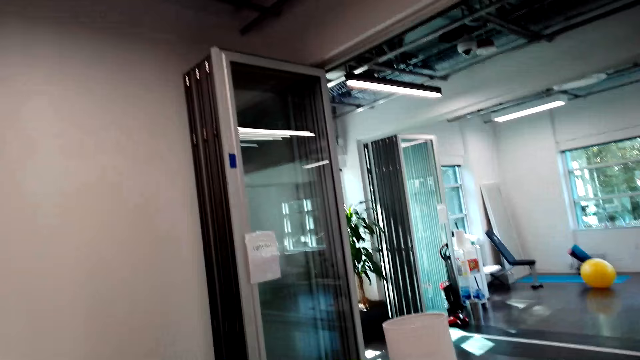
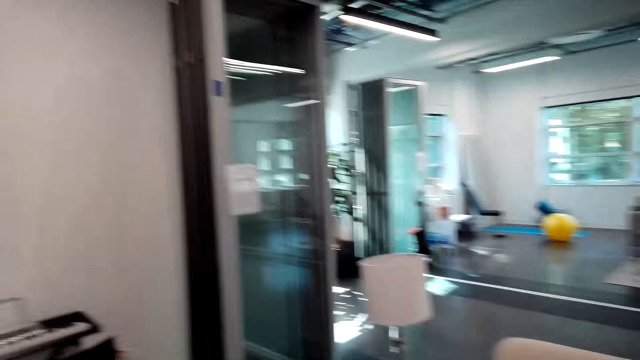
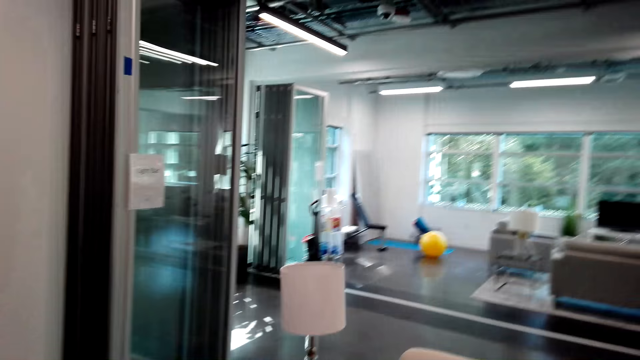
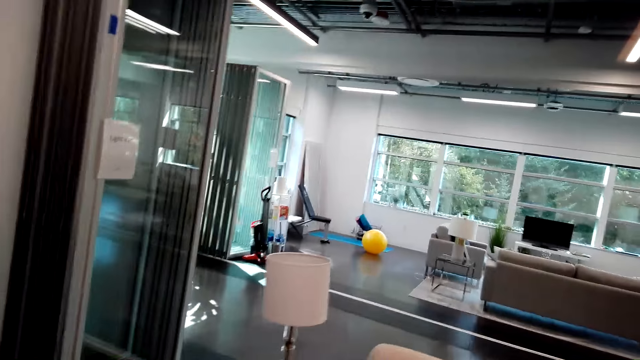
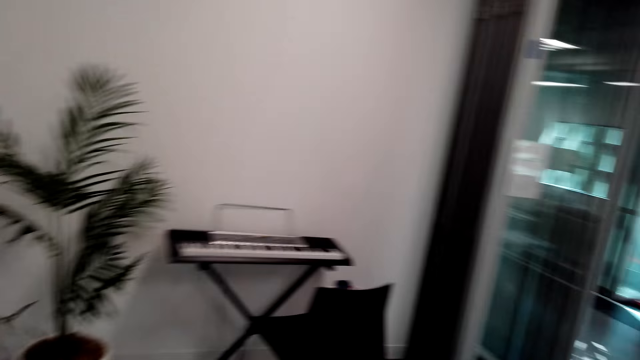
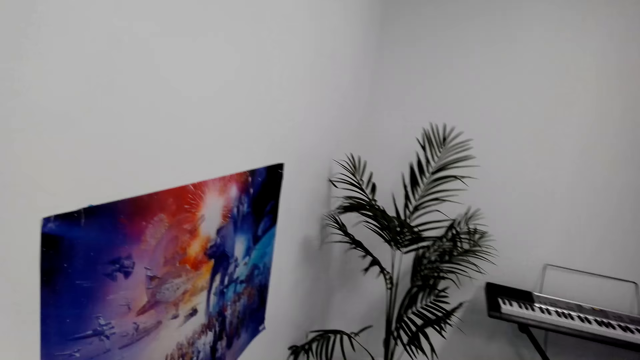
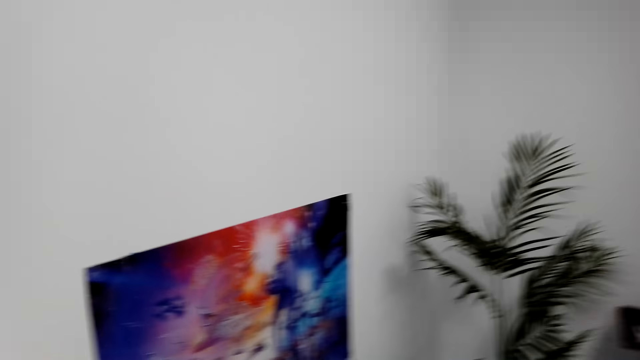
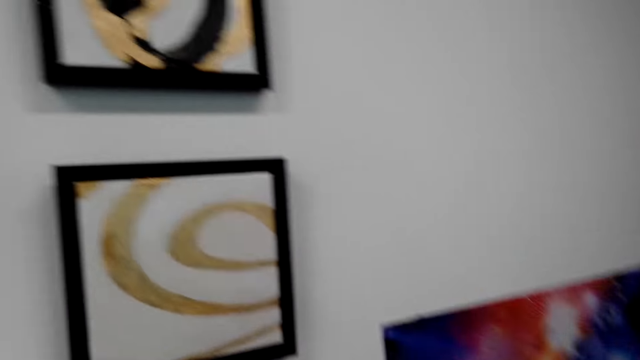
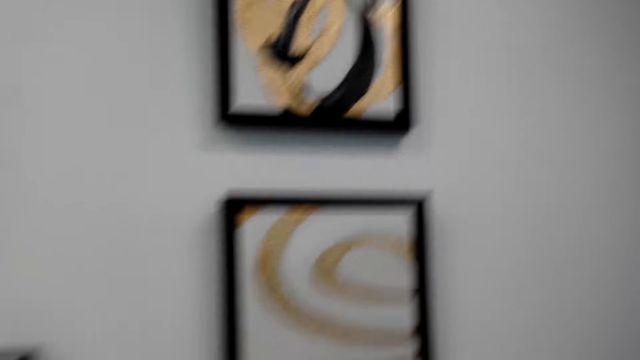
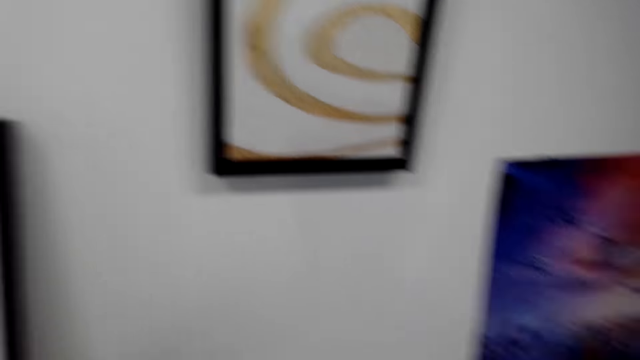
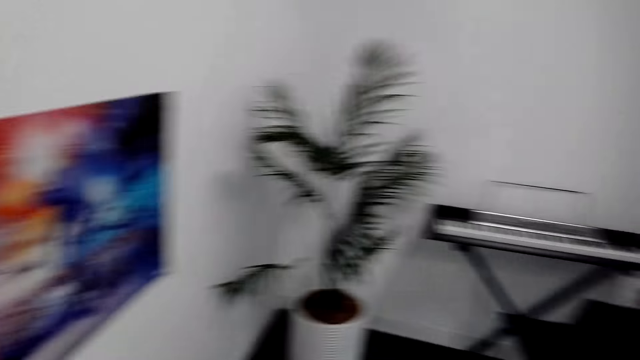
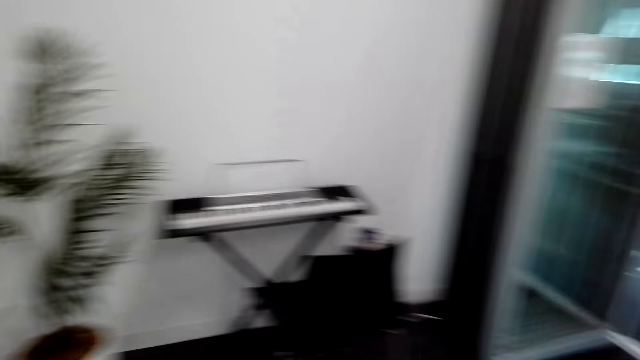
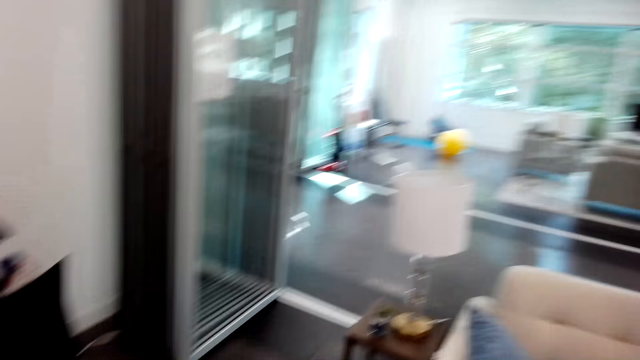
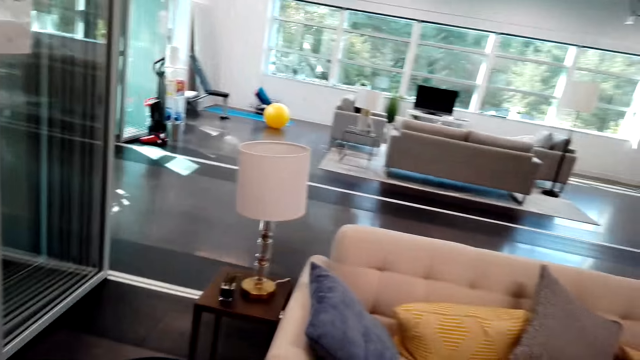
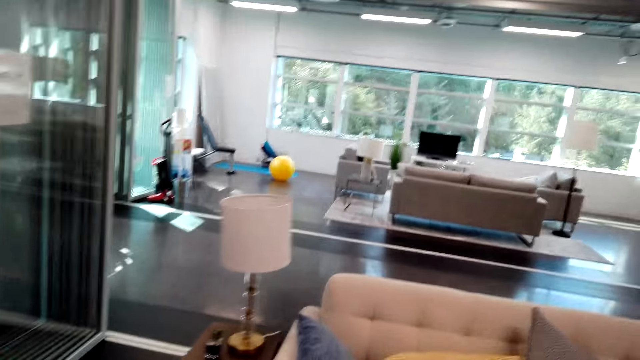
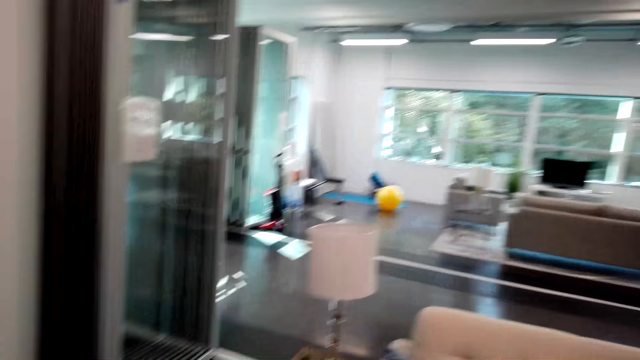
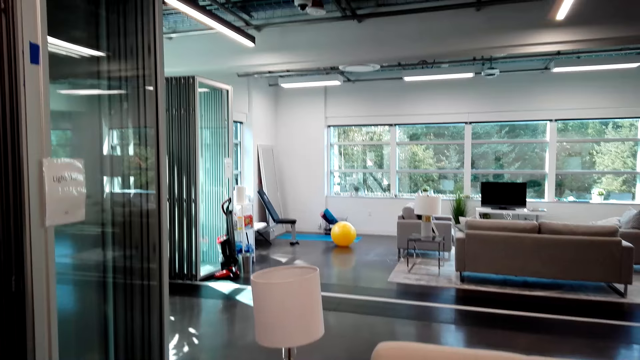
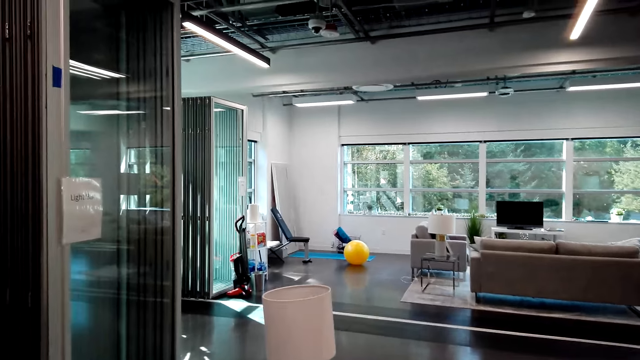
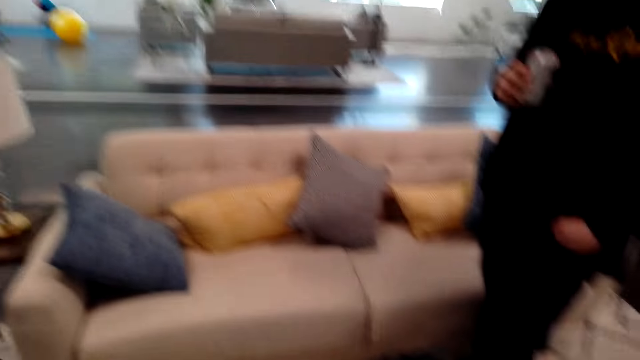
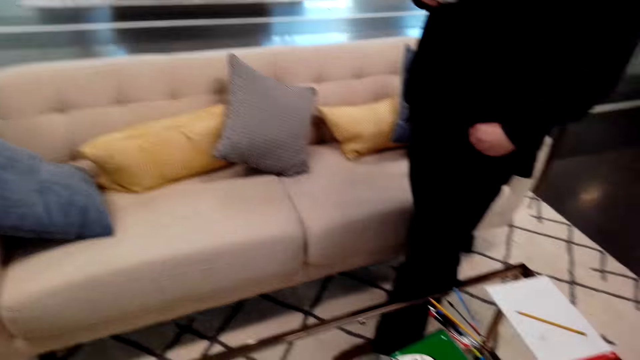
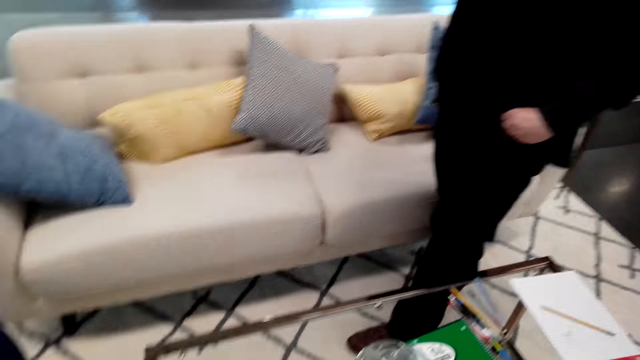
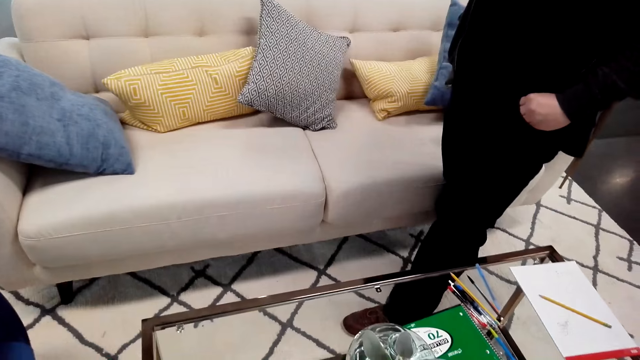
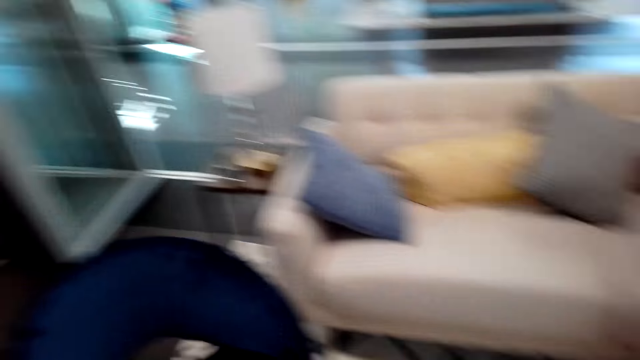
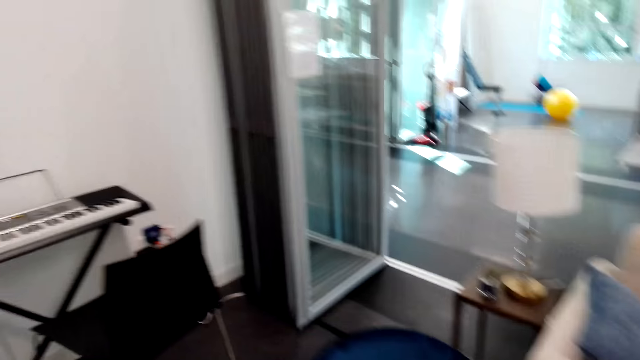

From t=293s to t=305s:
The camera wearer looks around the room. They look at the pictures on the wall.

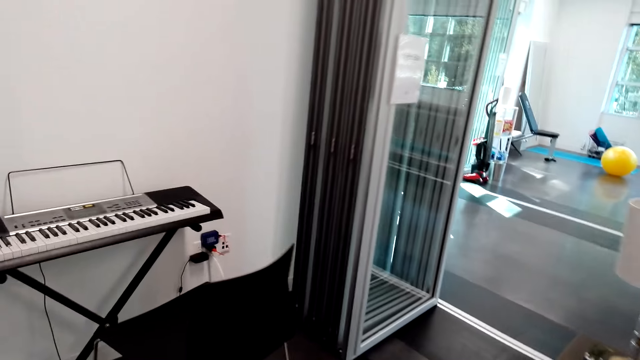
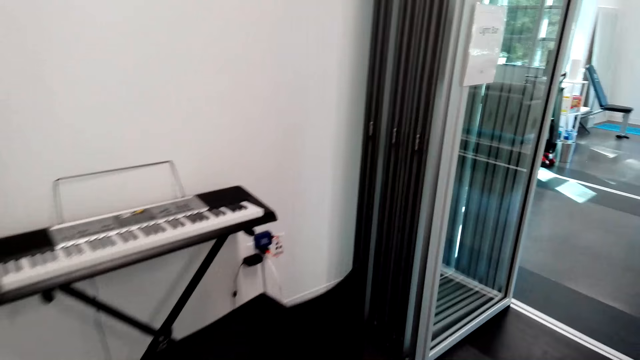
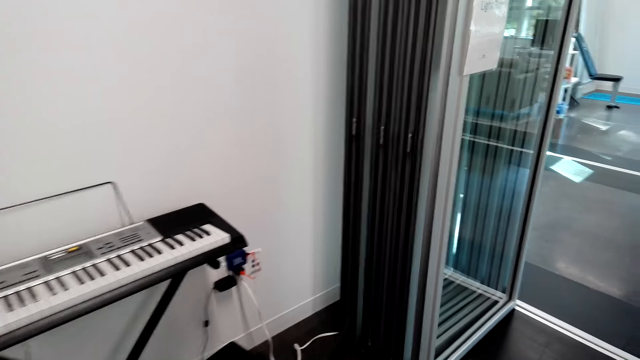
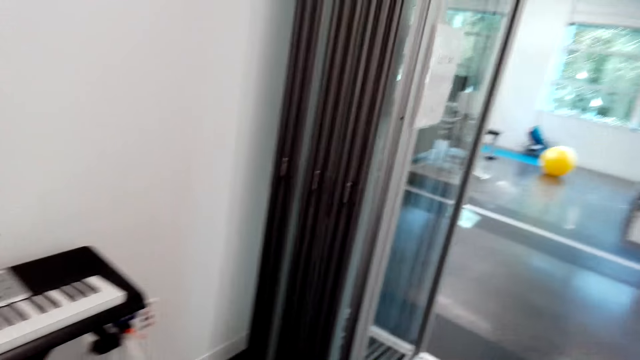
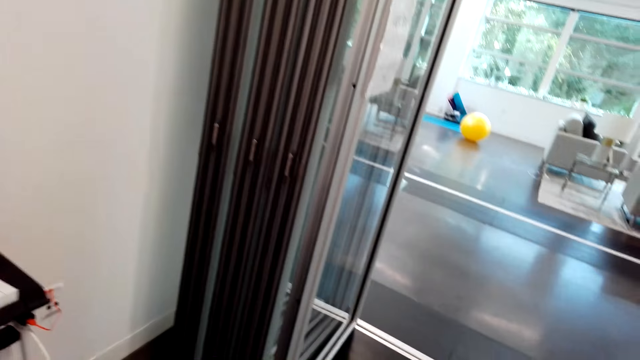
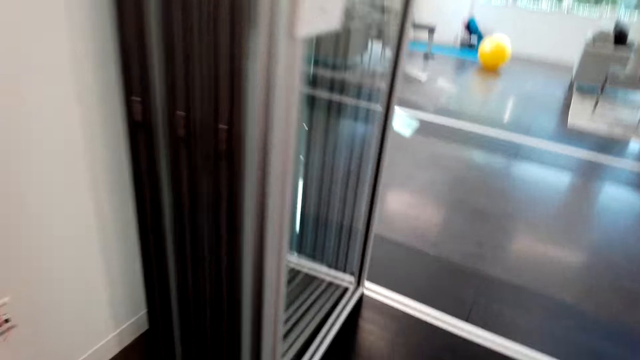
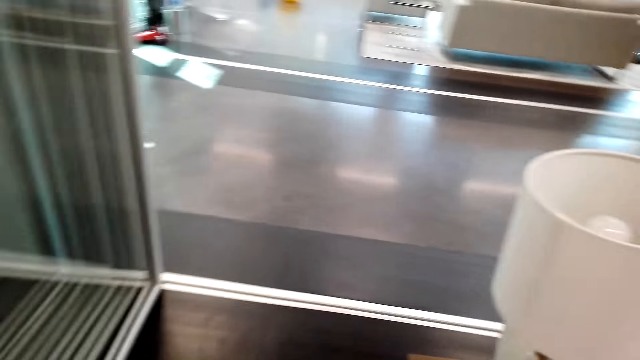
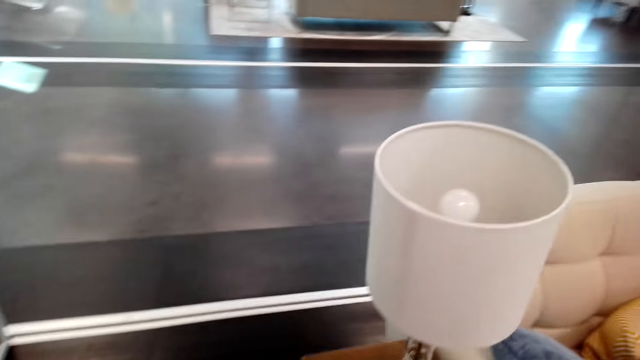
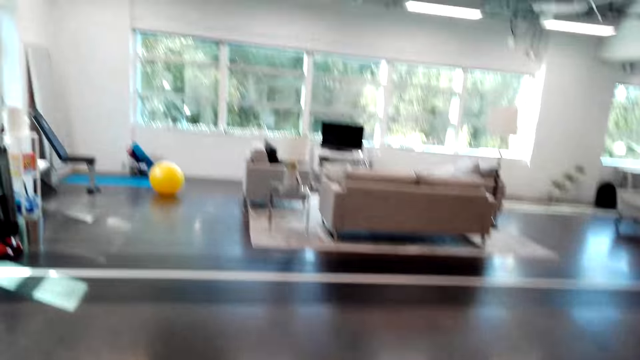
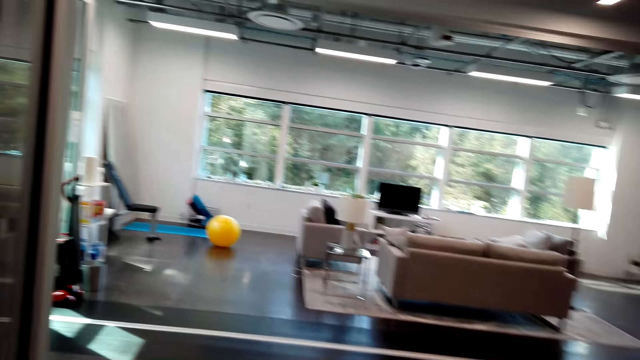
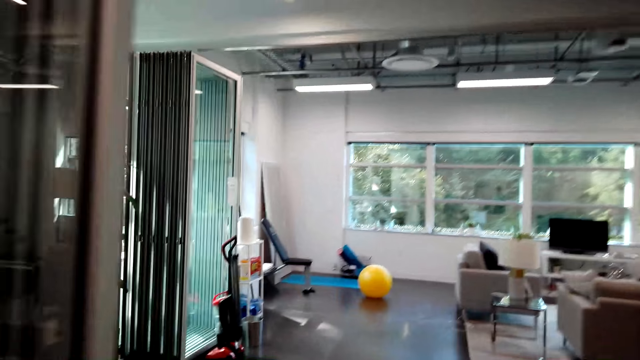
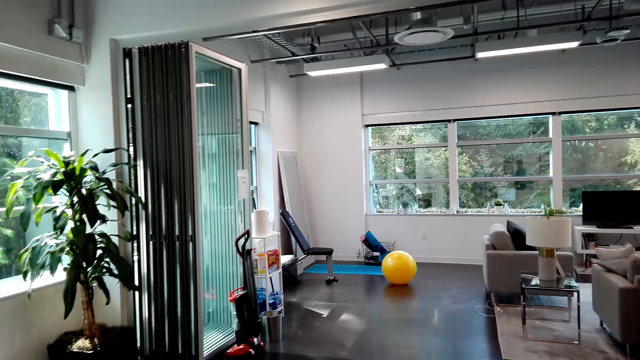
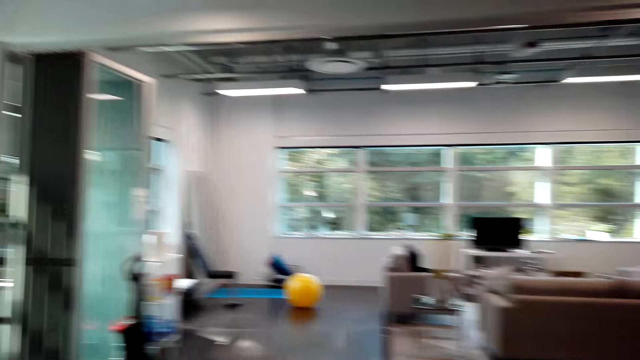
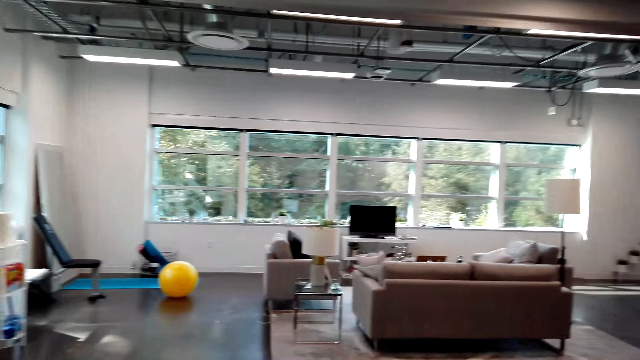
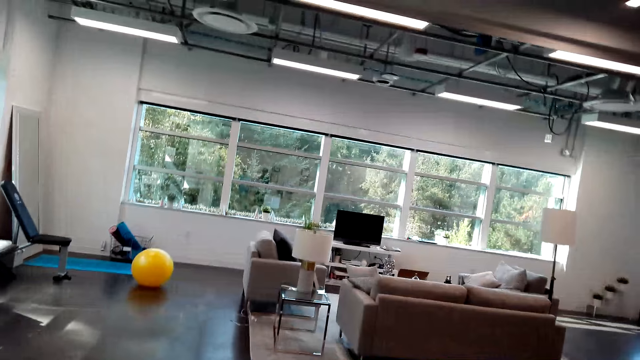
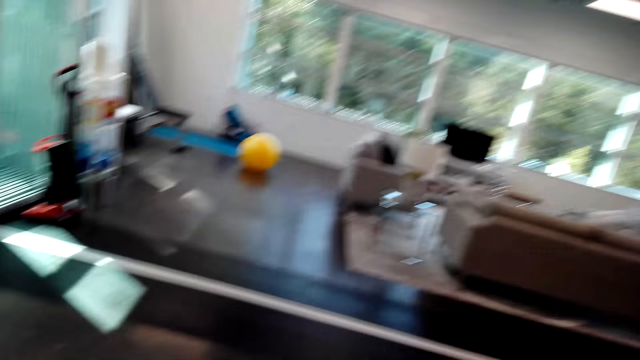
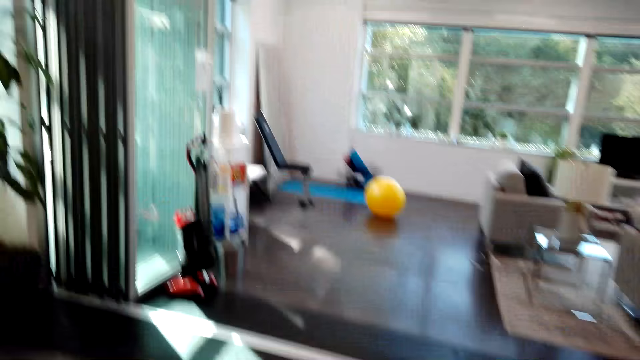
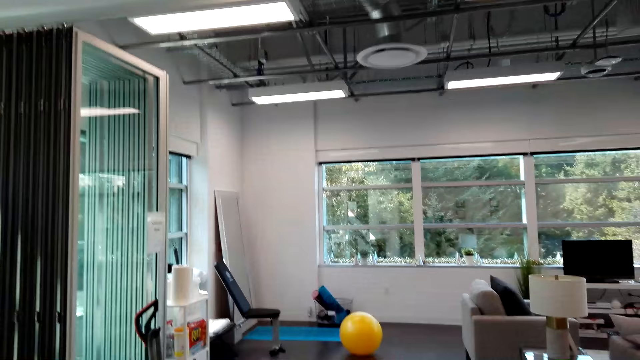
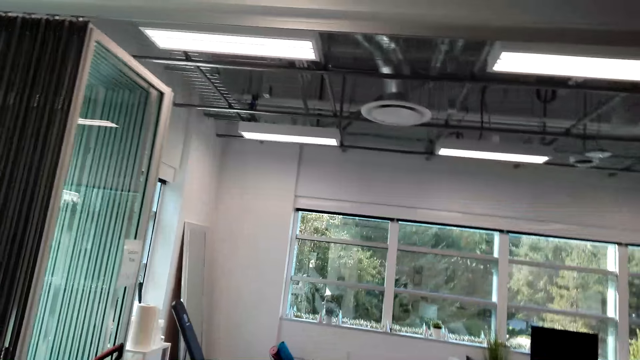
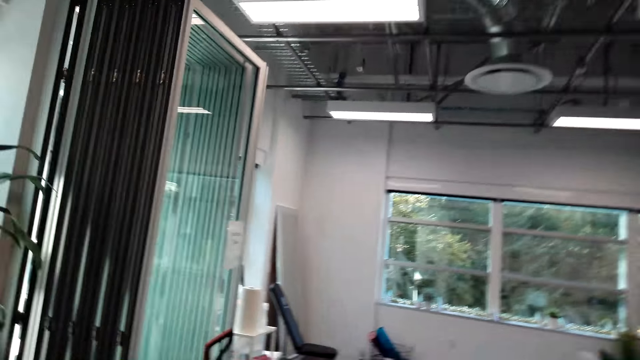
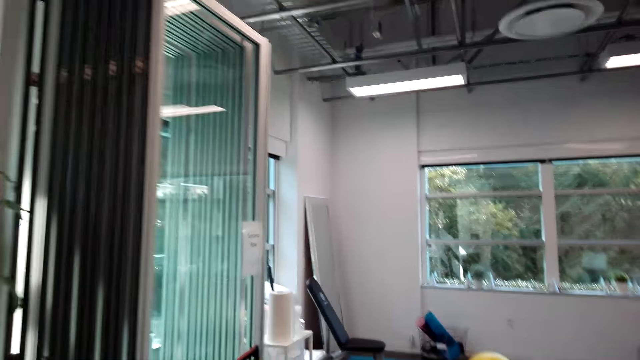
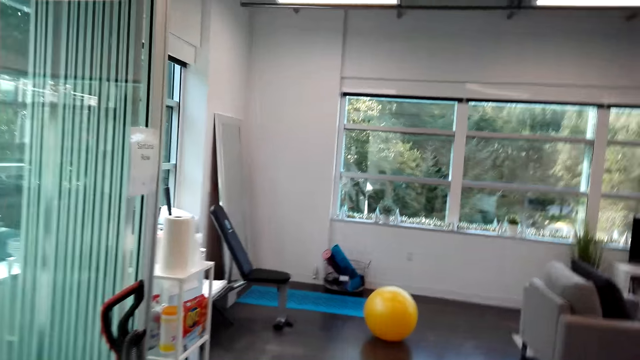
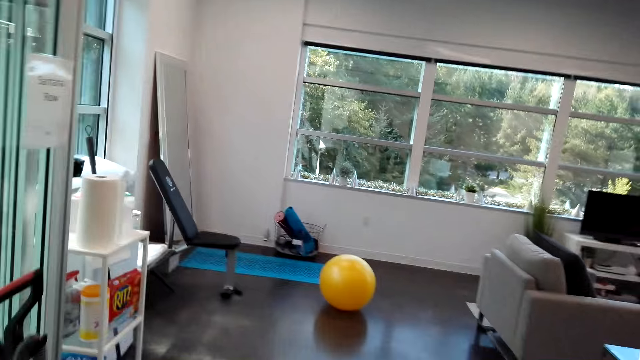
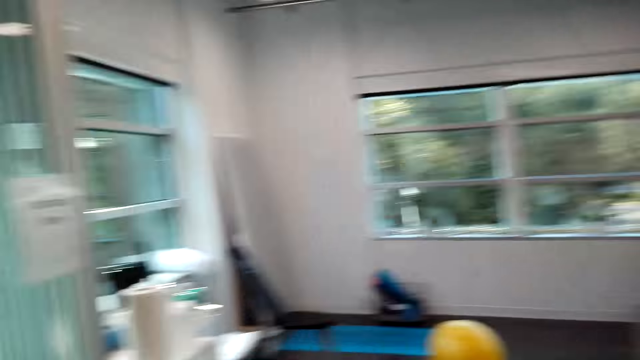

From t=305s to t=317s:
The camera wearer walks around the room.
